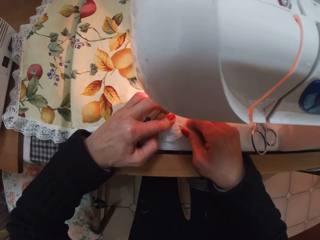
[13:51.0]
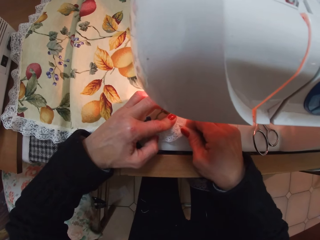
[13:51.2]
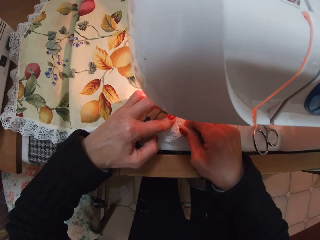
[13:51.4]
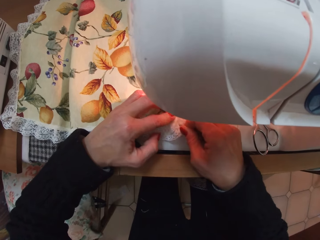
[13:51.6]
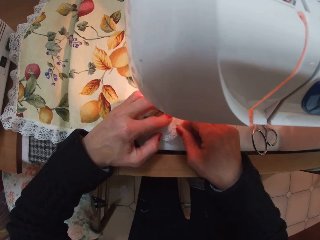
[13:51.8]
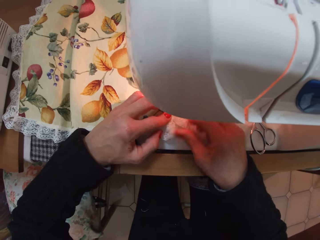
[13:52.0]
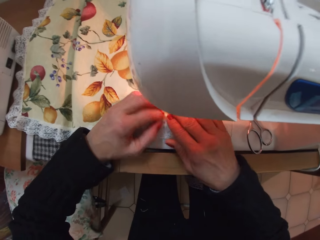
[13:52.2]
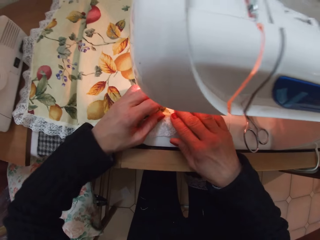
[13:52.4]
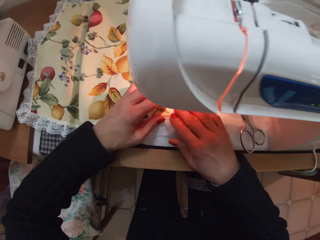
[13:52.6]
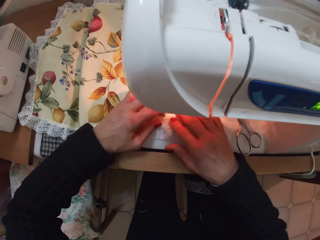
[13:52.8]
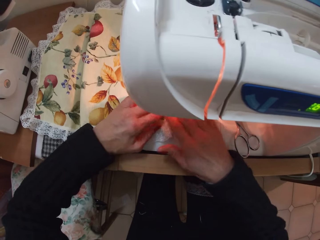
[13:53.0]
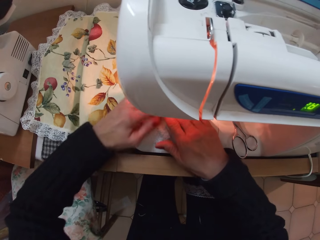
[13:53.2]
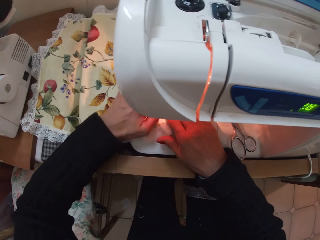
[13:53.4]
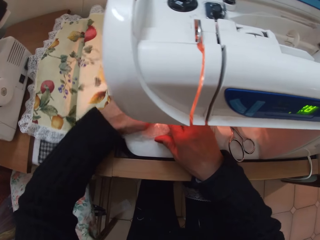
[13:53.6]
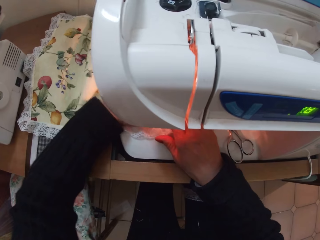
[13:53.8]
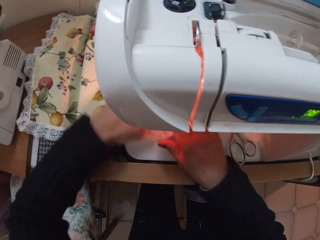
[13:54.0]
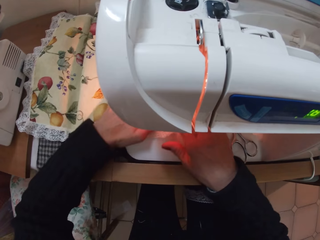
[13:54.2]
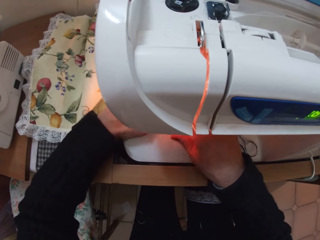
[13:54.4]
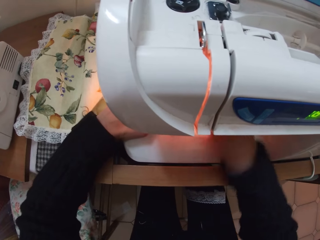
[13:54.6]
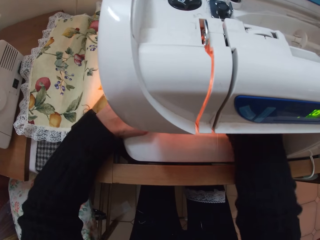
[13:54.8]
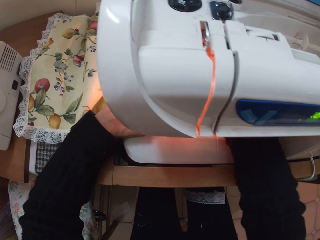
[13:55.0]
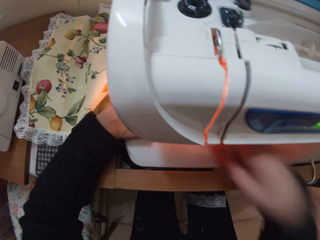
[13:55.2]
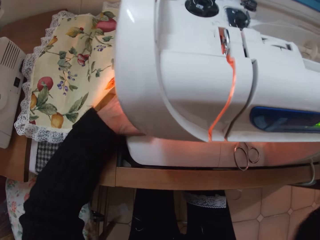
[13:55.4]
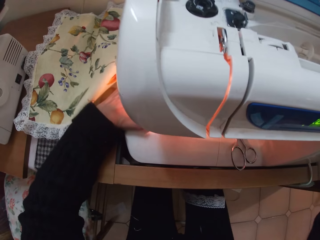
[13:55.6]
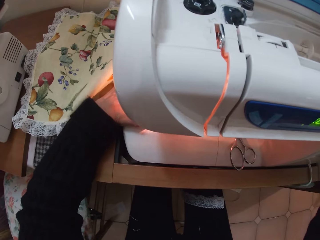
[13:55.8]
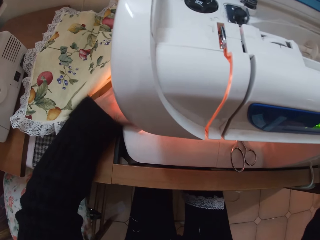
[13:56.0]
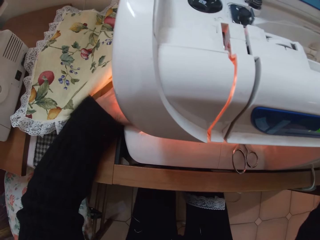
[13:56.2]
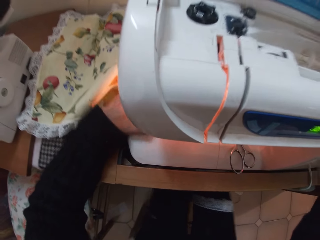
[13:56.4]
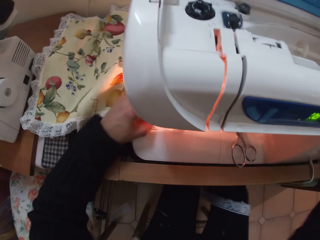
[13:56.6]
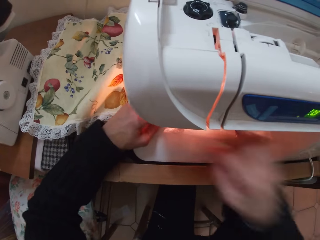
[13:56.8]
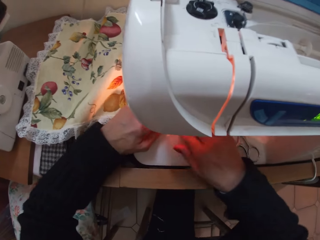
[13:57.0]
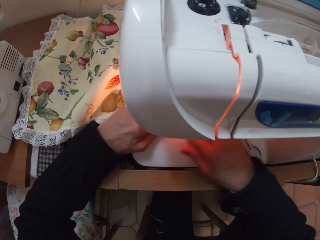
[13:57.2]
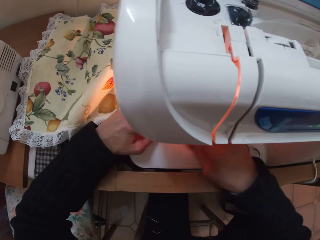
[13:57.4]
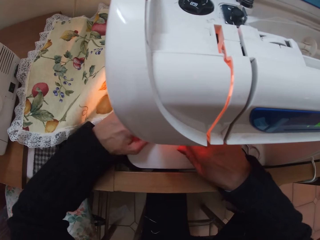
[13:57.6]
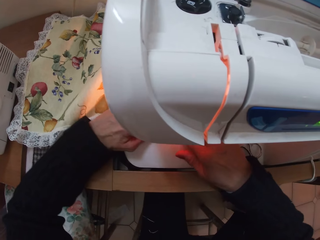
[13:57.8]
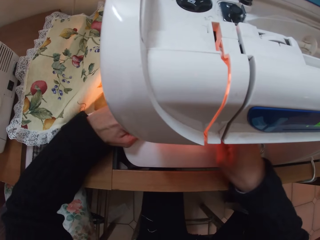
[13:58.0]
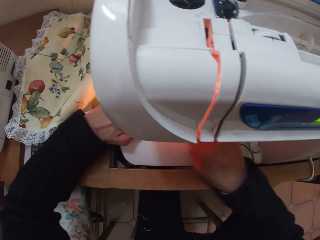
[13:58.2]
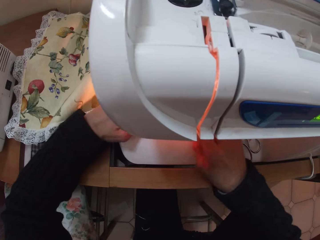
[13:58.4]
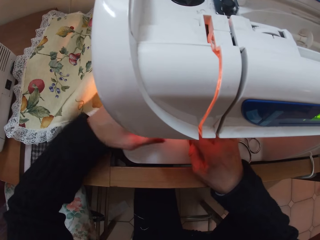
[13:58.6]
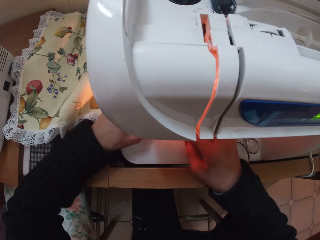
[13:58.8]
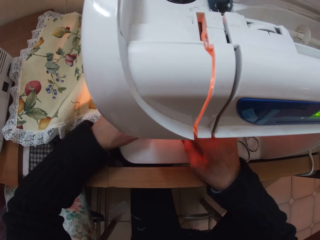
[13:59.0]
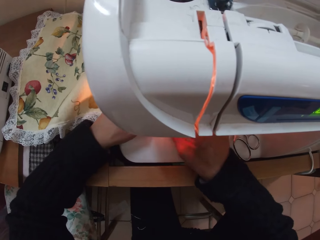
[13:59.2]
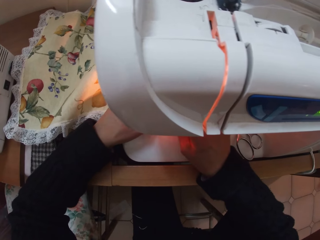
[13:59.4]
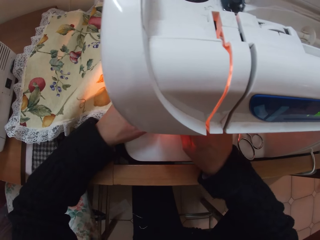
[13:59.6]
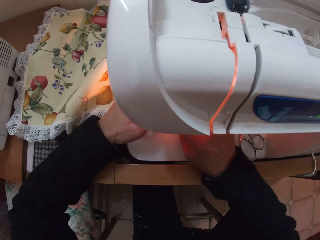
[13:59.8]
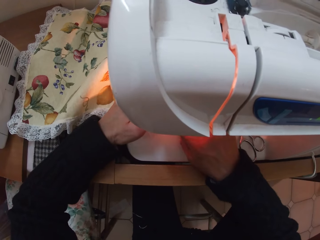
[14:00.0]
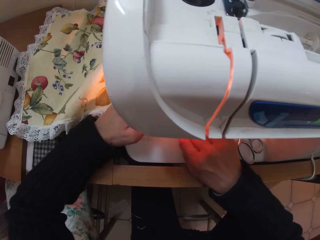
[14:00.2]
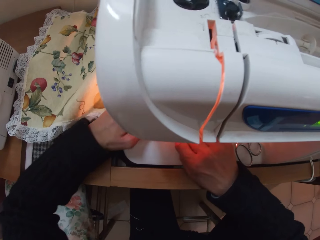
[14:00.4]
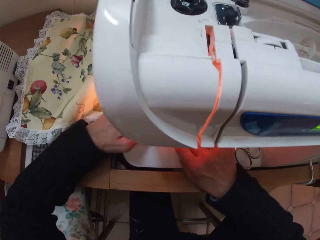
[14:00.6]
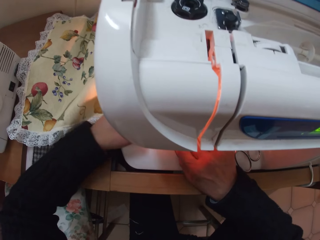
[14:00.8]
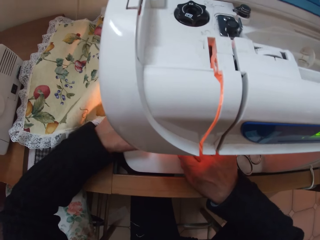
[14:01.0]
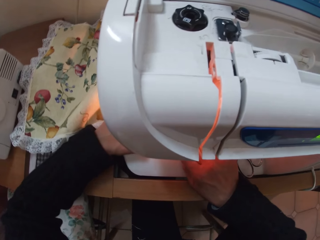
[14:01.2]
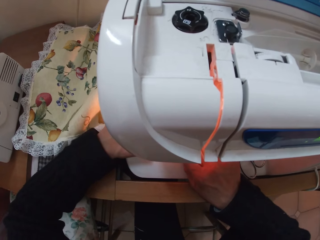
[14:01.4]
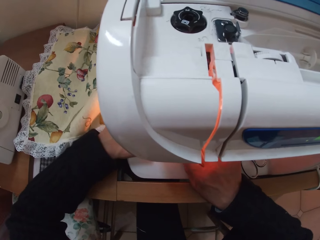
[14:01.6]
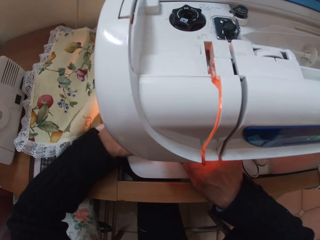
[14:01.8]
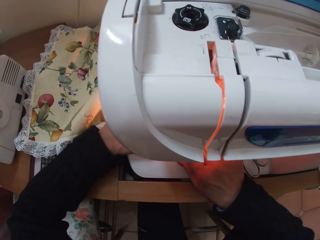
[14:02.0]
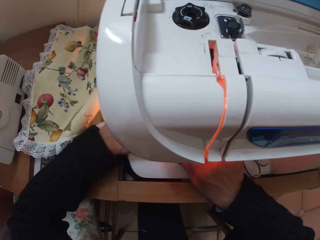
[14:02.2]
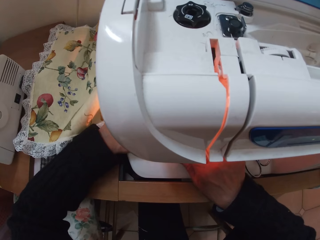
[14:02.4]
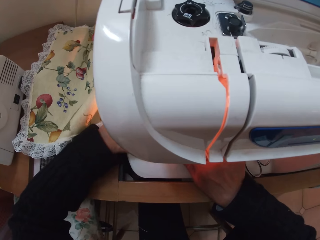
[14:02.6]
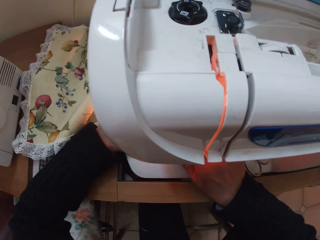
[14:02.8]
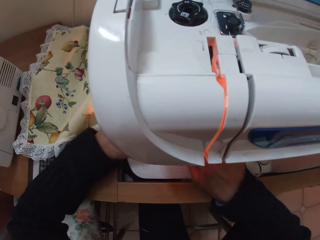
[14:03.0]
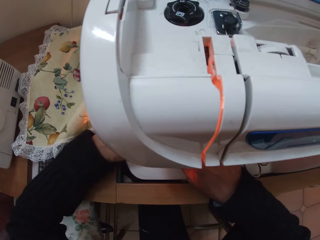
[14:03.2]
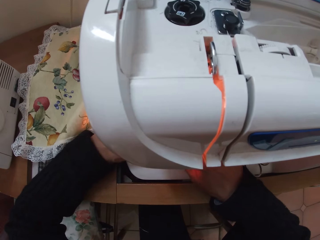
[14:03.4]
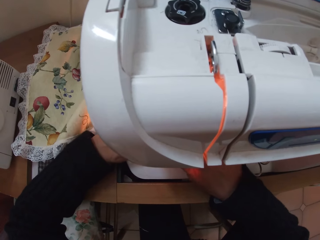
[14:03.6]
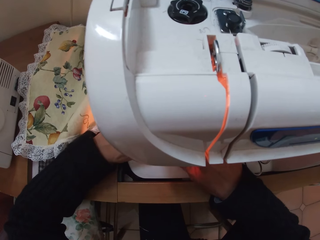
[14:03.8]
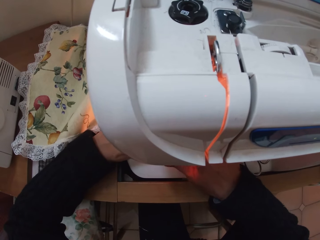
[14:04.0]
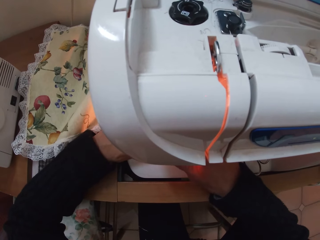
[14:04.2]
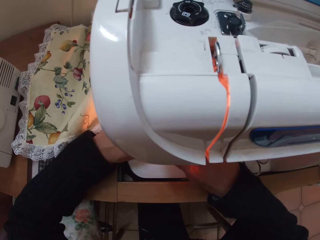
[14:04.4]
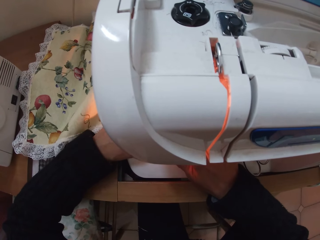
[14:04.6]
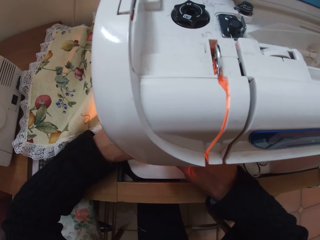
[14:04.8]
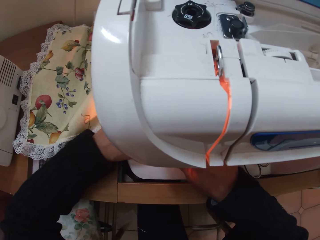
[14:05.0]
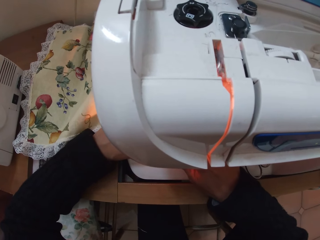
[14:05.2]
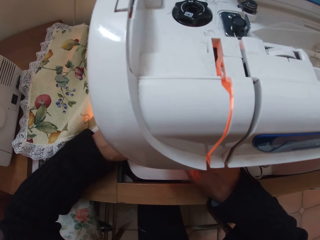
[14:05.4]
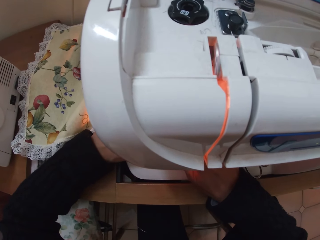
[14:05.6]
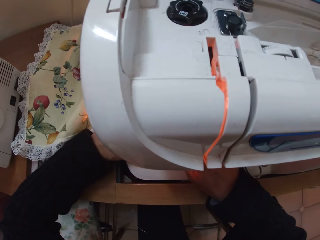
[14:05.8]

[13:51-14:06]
The camera wearer continues to fix the piece of cloth. They move the fabric further into the sewing machine. They touch something. They adjust the fabric again. They sew the piece of cloth with the sewing machine.

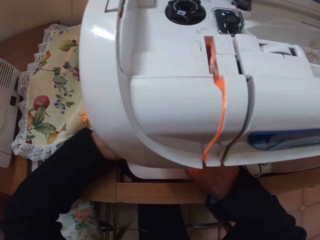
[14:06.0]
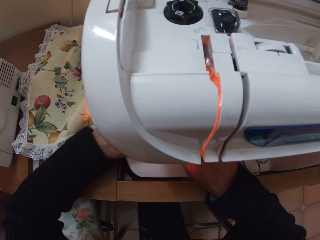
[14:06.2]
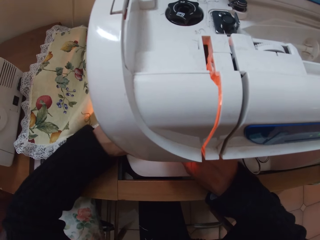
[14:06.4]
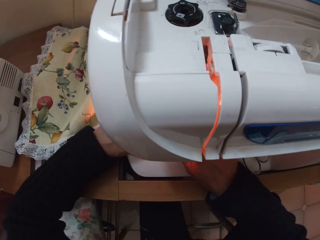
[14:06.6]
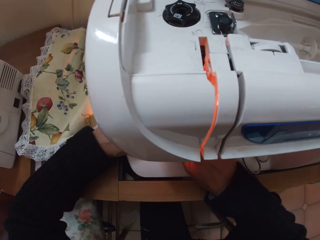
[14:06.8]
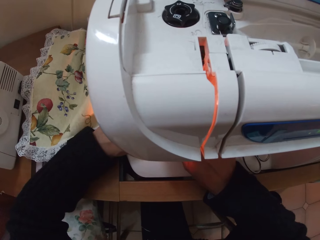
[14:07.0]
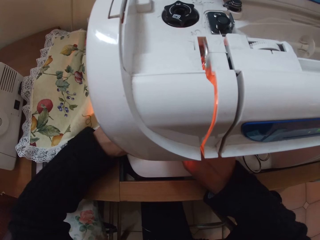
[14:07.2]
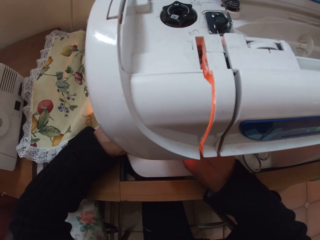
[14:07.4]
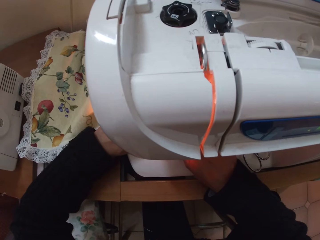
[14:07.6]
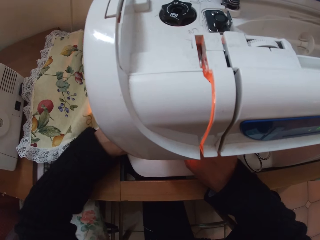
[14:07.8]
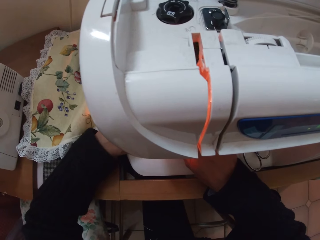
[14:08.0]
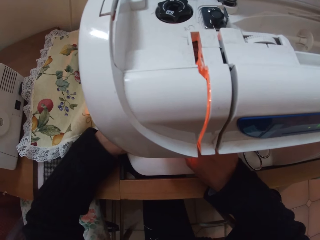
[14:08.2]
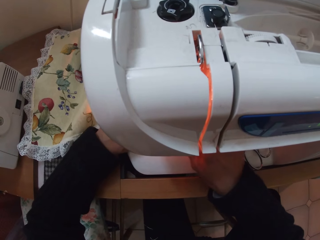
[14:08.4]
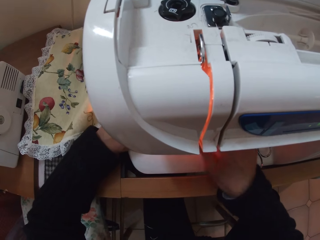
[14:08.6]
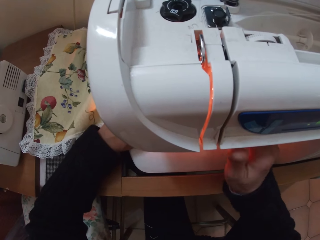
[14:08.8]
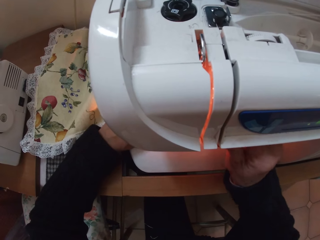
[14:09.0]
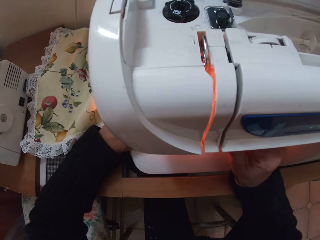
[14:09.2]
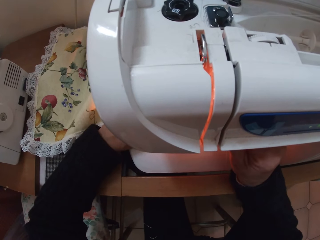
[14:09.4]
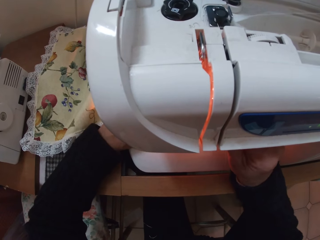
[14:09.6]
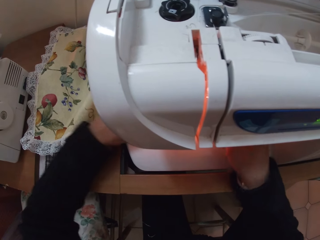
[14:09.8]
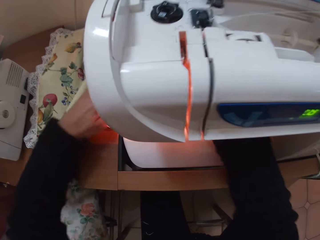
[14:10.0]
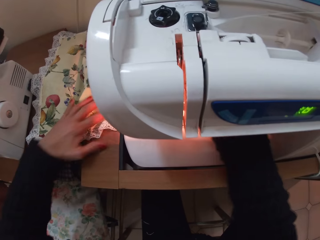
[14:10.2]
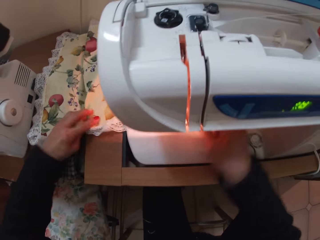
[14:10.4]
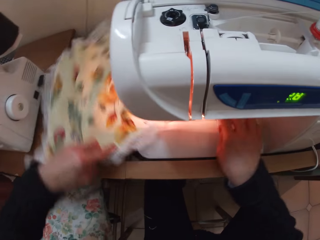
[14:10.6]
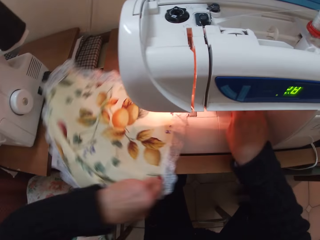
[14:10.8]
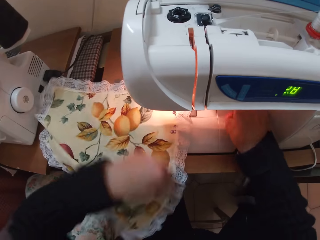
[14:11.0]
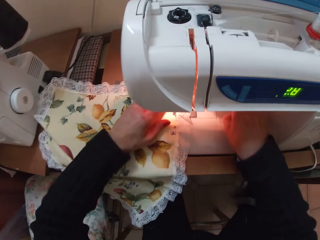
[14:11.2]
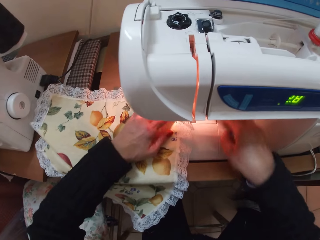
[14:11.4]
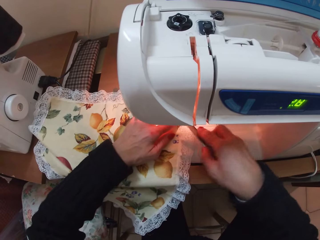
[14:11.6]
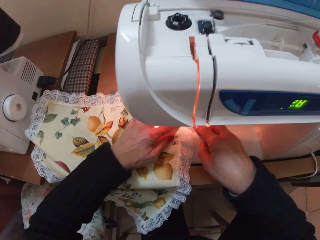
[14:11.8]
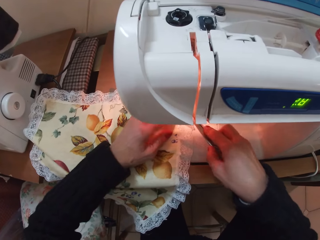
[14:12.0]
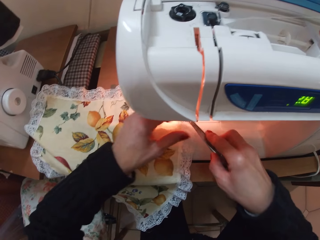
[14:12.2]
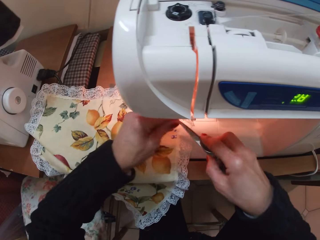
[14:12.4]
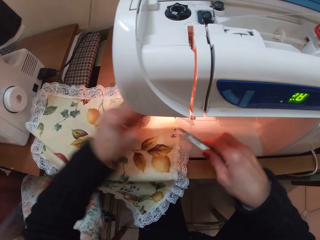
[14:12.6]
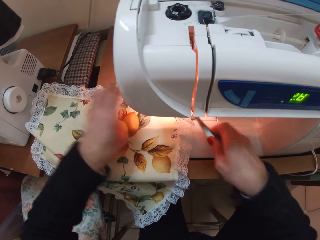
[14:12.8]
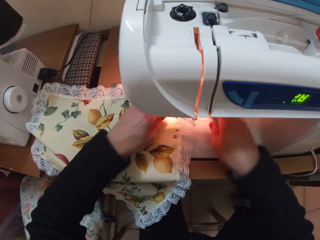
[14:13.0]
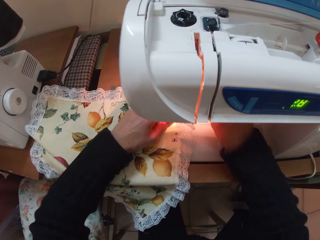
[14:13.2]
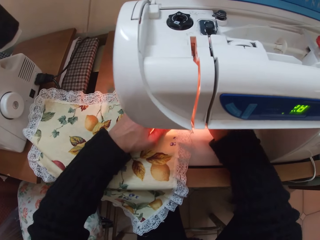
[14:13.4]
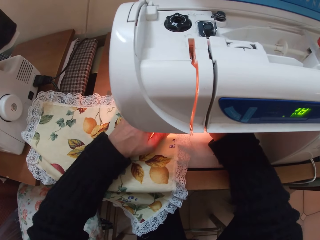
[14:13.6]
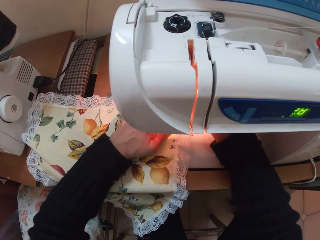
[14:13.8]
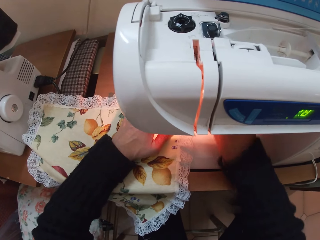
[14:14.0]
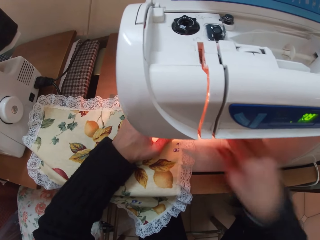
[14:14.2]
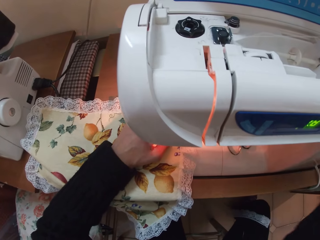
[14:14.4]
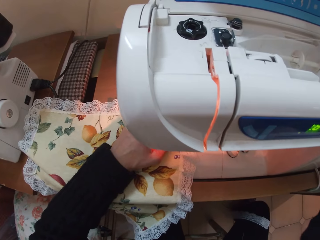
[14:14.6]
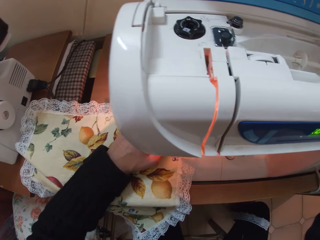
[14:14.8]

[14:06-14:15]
The camera wearer touches a button on the sewing machine. They adjust the fabric again. They move the piece of cloth. They pick up the scissors from the sewing machine. They remove a piece of thread from the scissors. They drop the scissors on the sewing machine.
